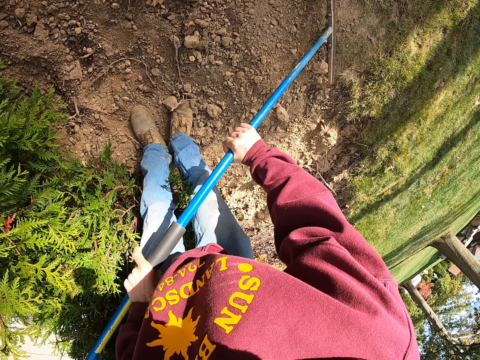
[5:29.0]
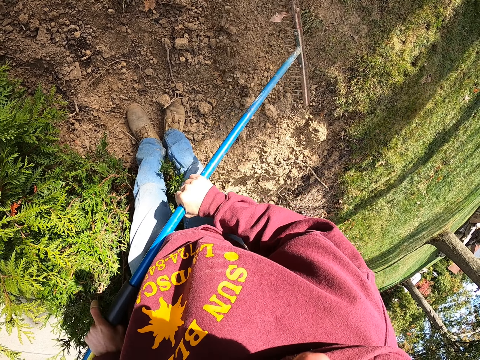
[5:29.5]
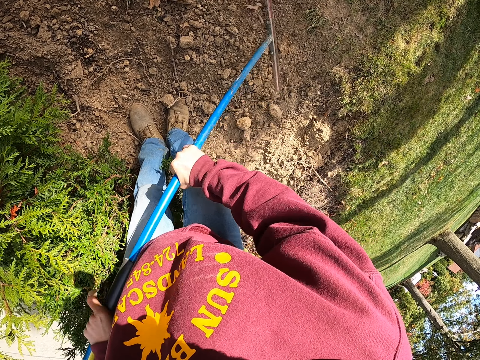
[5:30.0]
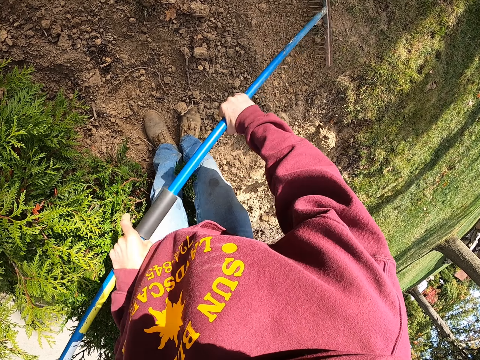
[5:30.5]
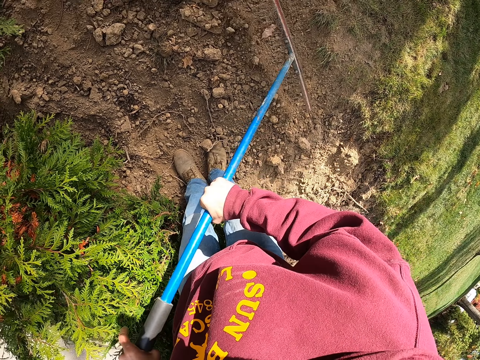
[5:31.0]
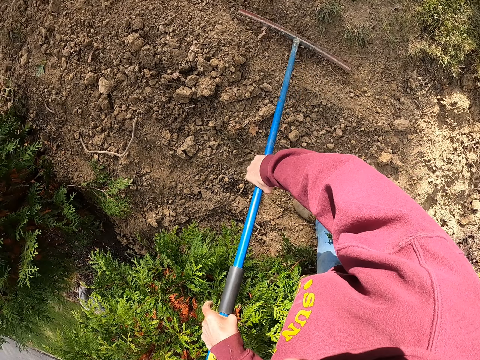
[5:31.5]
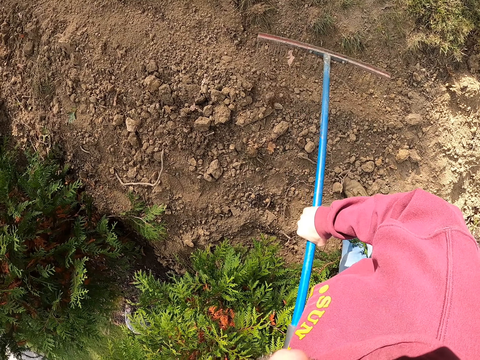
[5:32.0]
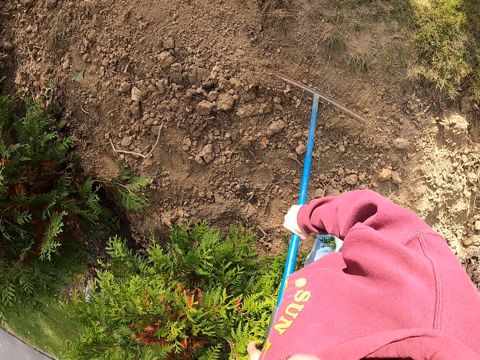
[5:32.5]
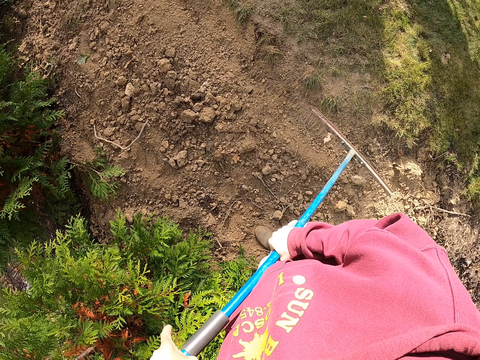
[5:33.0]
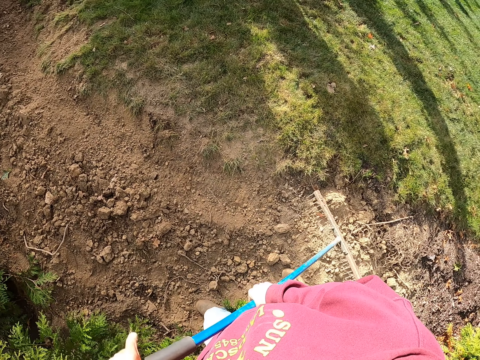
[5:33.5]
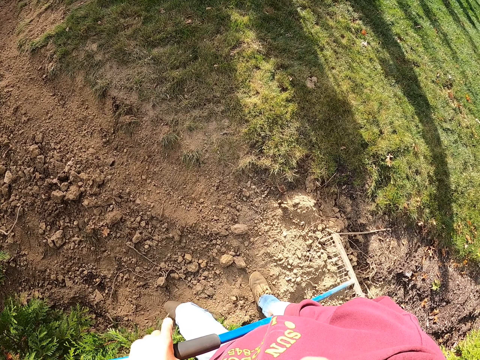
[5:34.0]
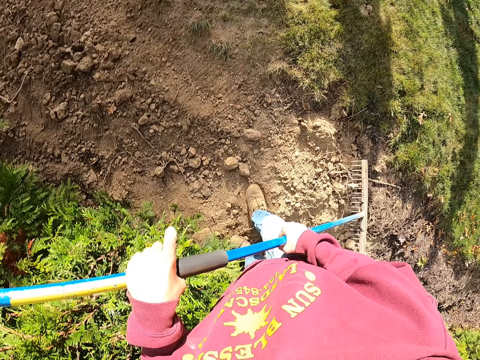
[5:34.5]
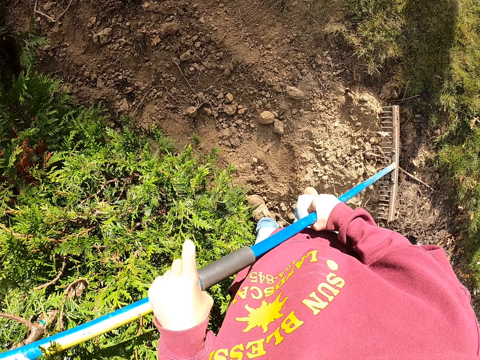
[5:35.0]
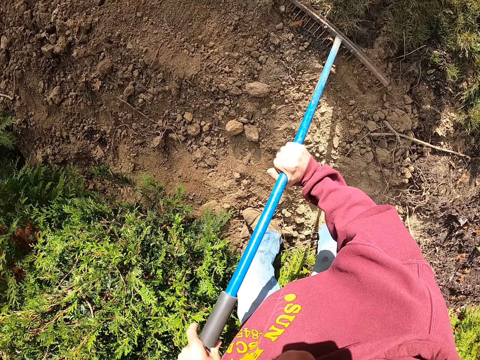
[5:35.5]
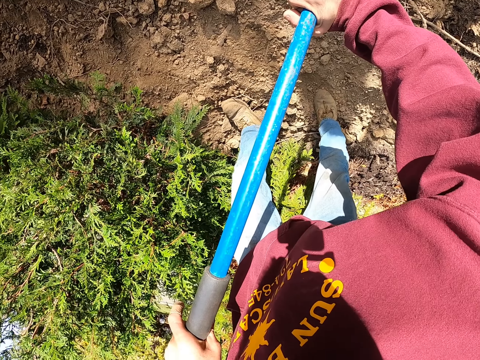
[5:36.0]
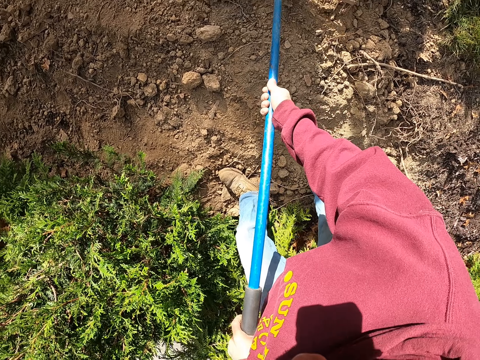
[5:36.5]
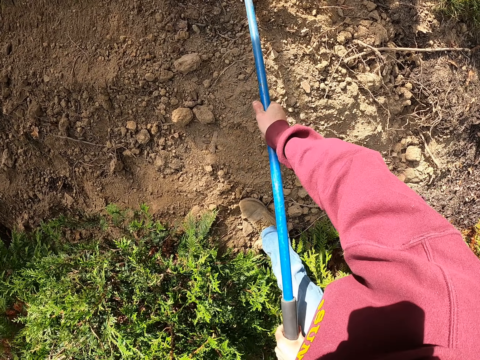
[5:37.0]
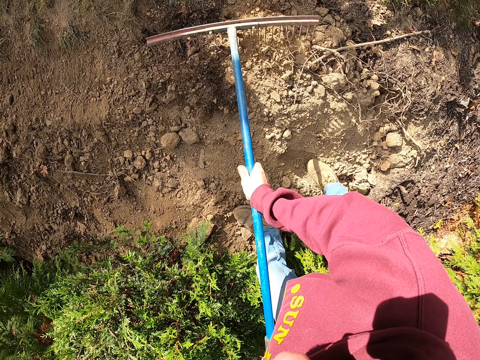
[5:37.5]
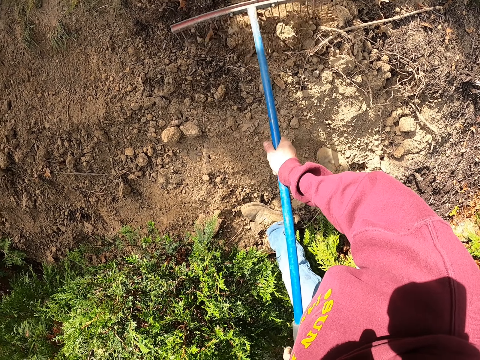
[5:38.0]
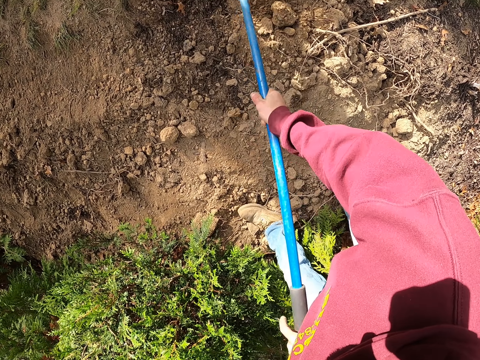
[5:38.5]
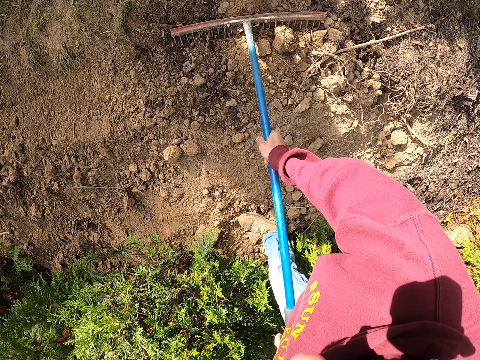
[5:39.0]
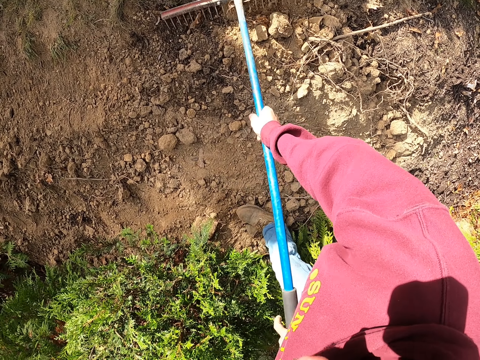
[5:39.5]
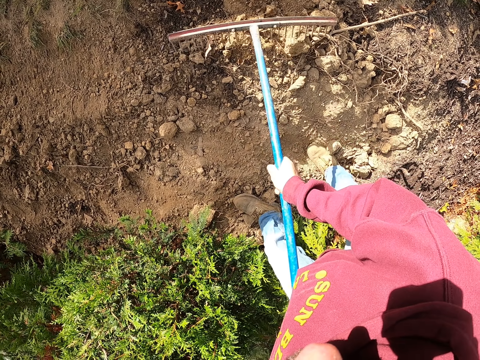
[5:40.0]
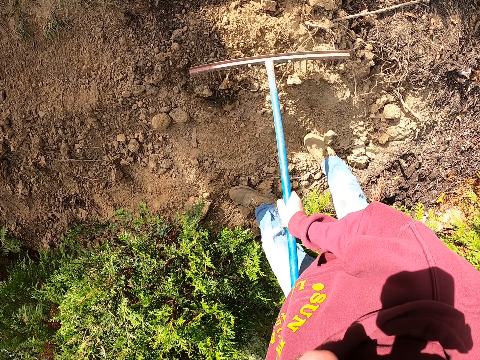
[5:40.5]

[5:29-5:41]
The camera wearer takes soil with a rake. They move around. They pull soil on the ground with the rake. They take soil with the rake.

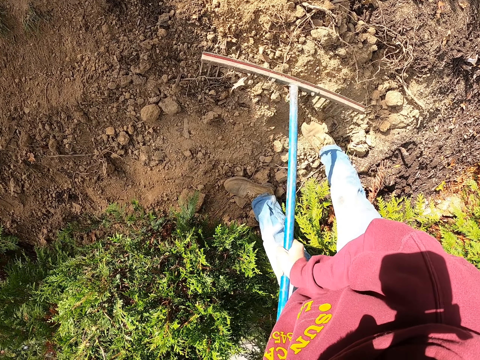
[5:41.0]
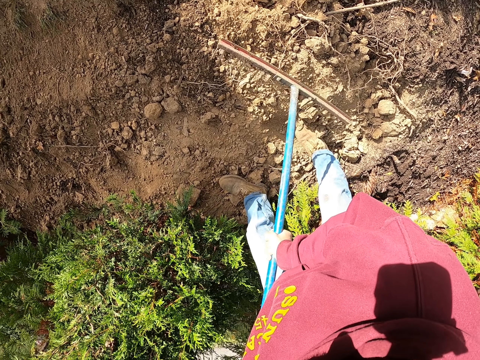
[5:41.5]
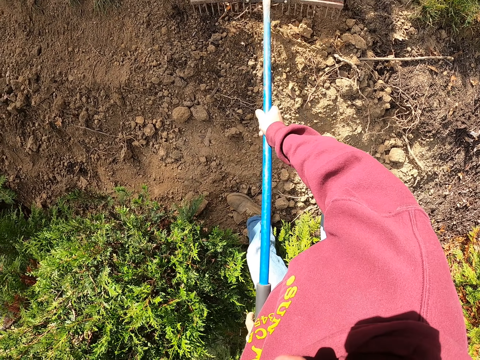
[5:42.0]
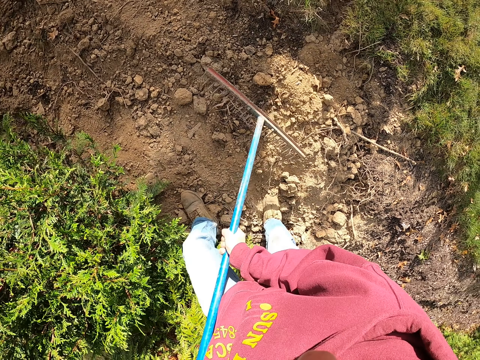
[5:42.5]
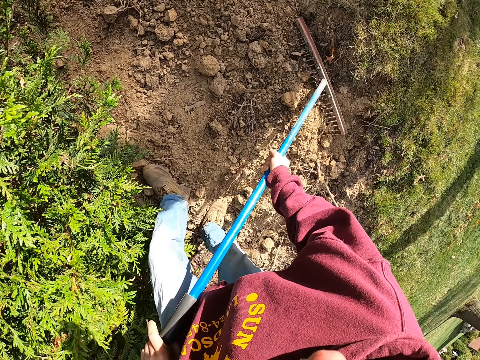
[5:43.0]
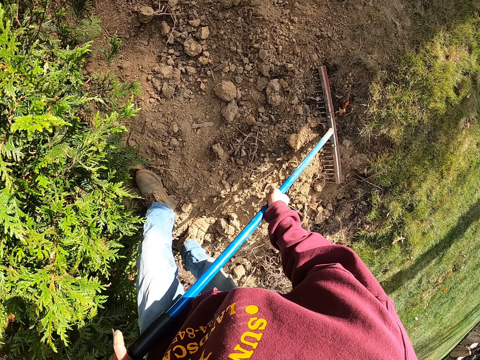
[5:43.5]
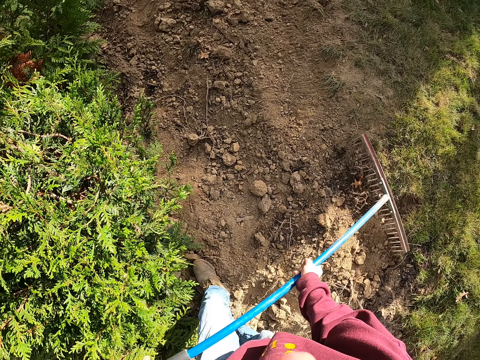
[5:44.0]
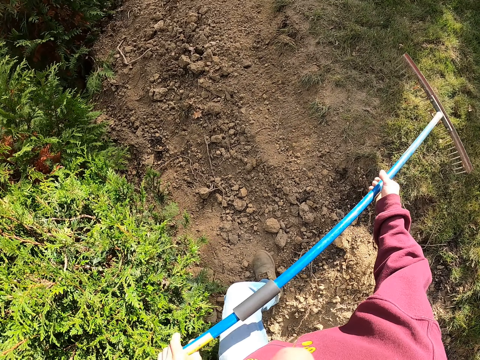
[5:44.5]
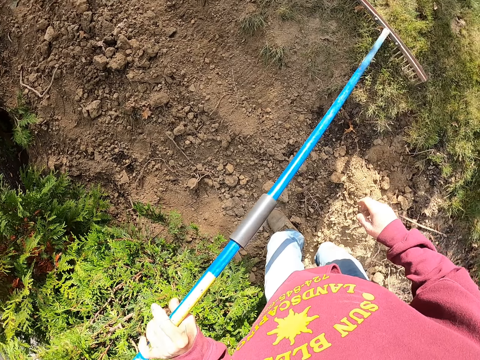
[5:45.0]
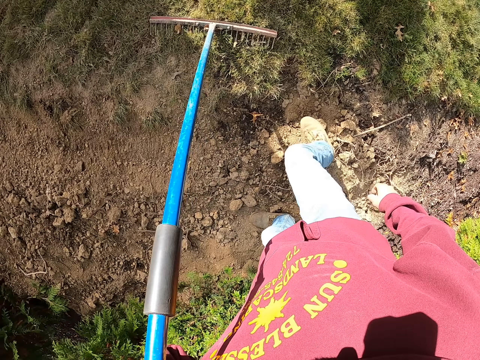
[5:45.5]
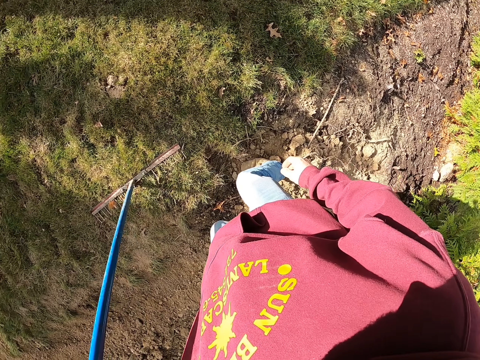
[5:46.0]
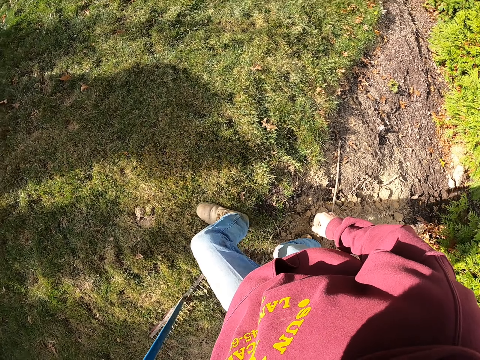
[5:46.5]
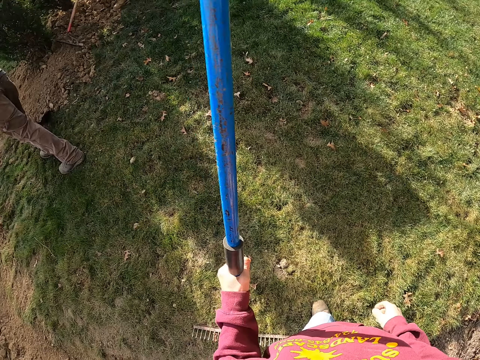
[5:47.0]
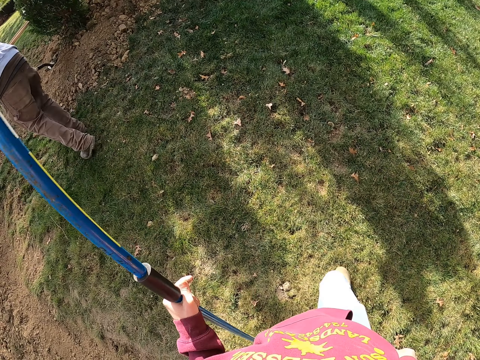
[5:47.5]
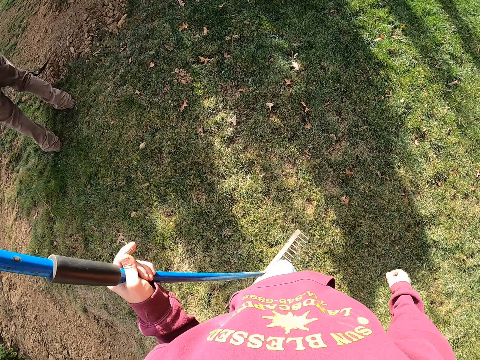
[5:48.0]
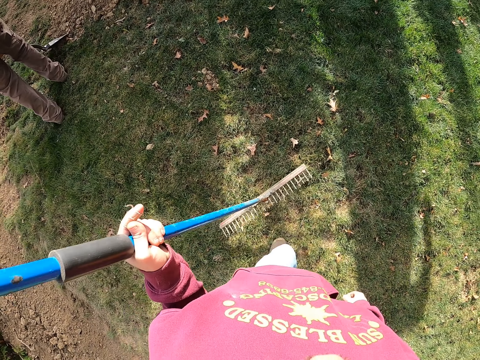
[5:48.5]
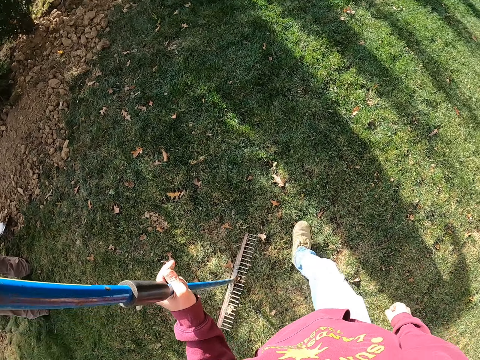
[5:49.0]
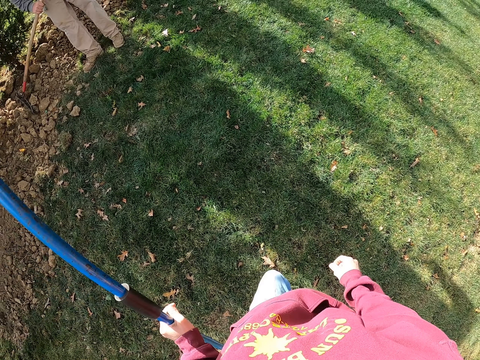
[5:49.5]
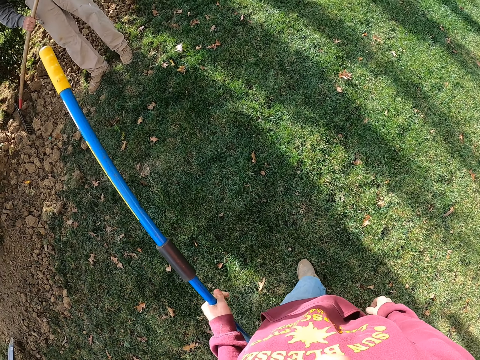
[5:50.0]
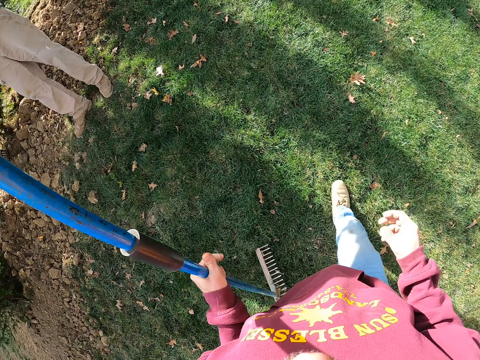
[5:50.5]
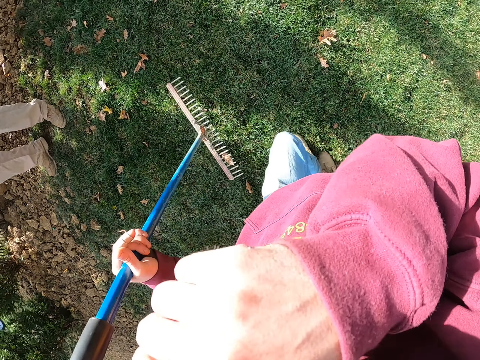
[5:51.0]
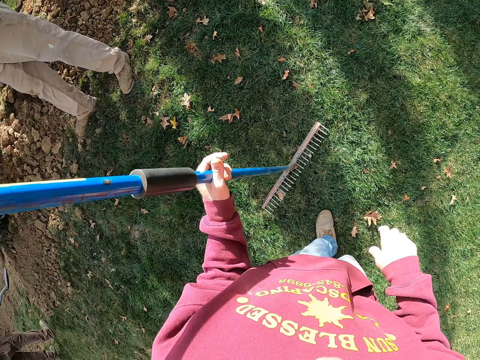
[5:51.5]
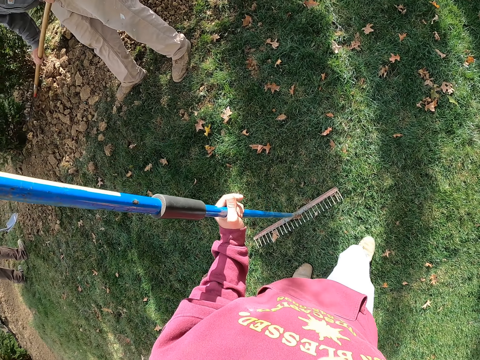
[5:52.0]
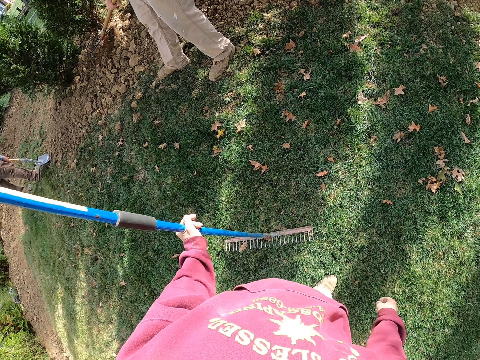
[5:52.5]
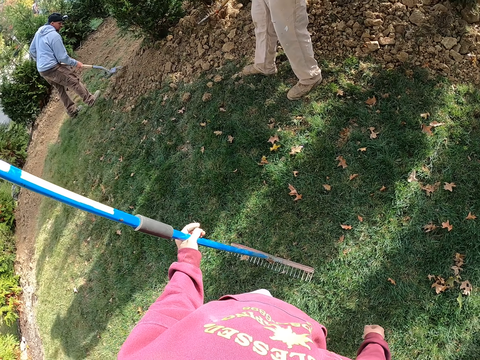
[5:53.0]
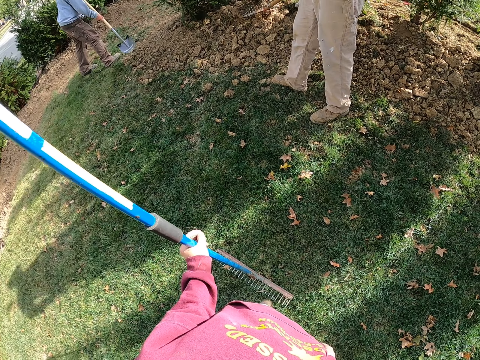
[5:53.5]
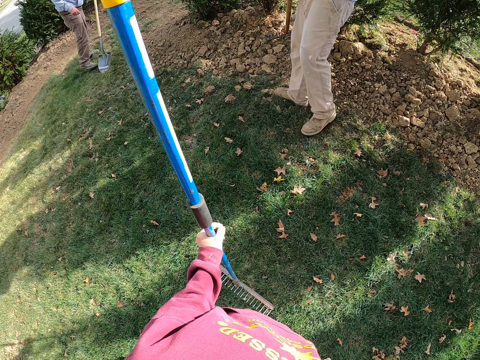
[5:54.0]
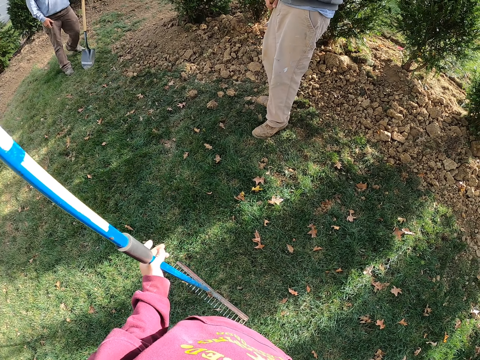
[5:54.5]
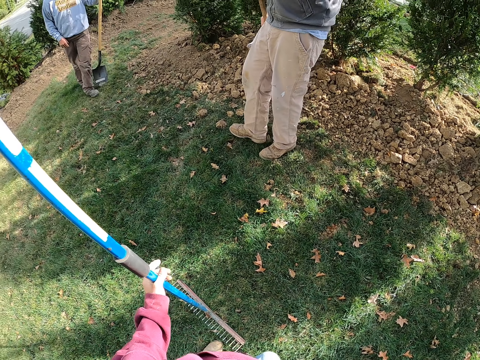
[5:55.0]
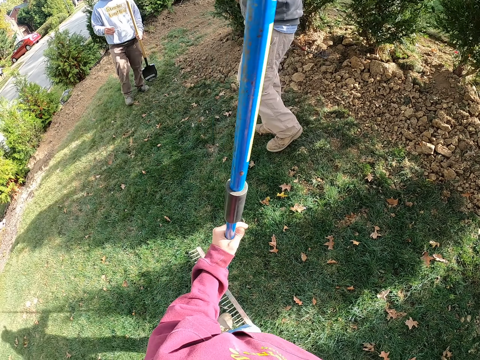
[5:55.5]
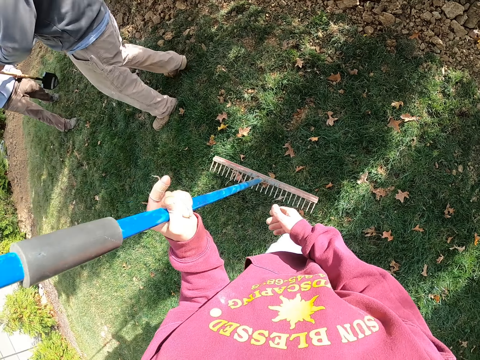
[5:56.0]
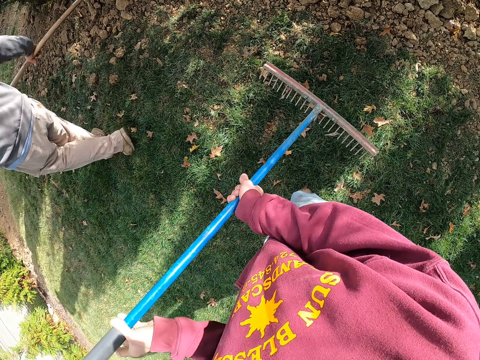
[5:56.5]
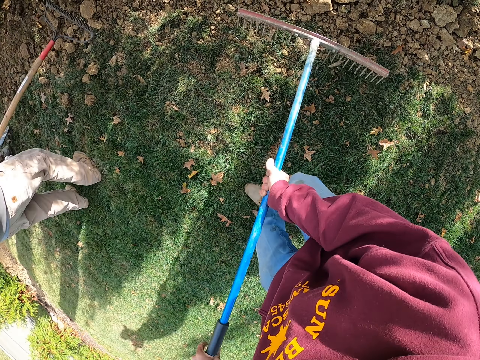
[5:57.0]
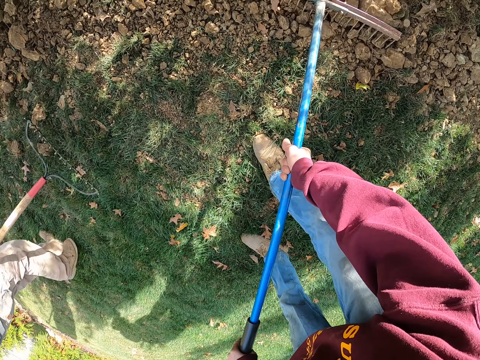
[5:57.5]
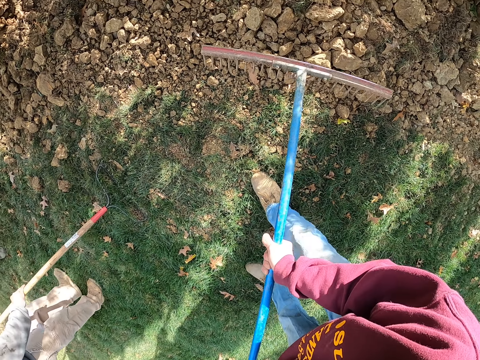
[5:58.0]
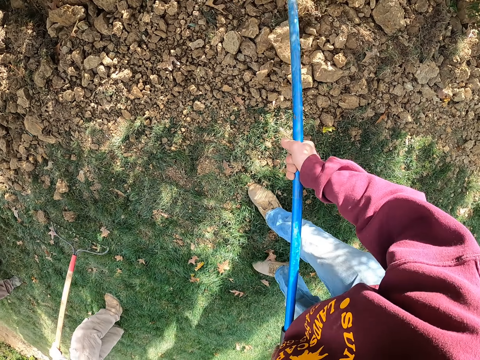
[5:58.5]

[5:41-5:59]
The camera wearer crushes soil on the ground with a rake. They pull soil on the ground with the rake. They move around. They put the rake on the ground. They walk around. A man moves soil with a shovel, scoops soil with the shovel. Another man crushes stones with a rake. The camera wearer wipes the face with the hand. The first man moves the shovel. The other man pulls stones with the rake. The first man scoops soil with the shovel. The camera wearer looks around. The first man walks around. The other man moves around. The camera wearer moves around. They crush soil on the ground with the rake. They take soil with the rake.
